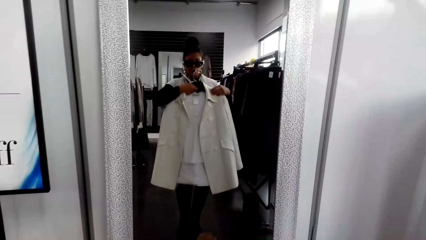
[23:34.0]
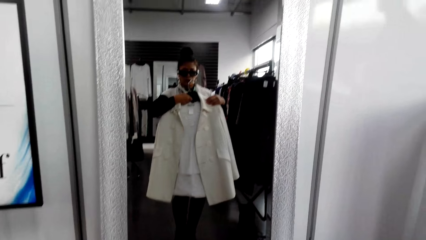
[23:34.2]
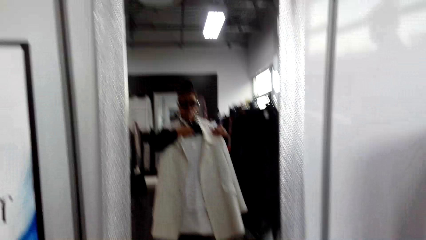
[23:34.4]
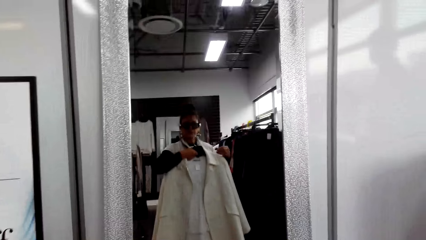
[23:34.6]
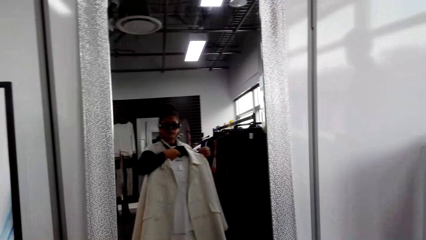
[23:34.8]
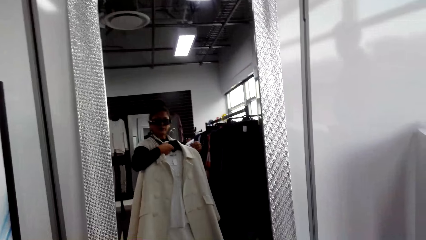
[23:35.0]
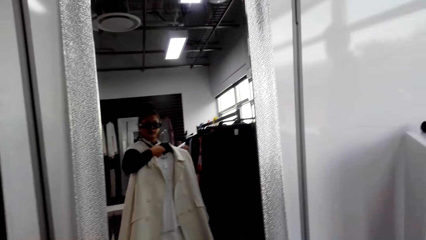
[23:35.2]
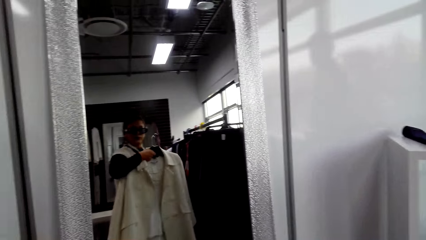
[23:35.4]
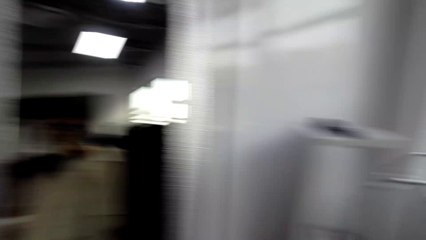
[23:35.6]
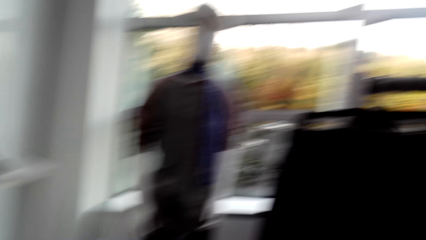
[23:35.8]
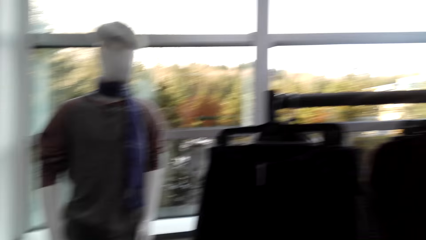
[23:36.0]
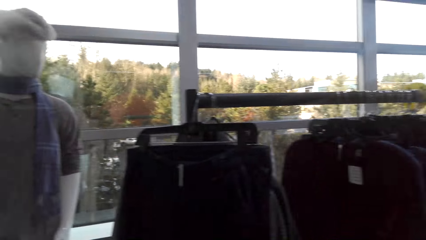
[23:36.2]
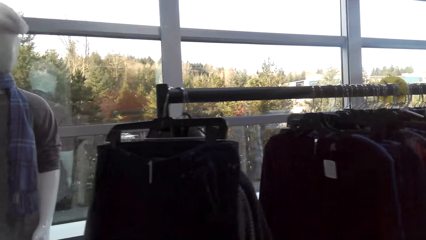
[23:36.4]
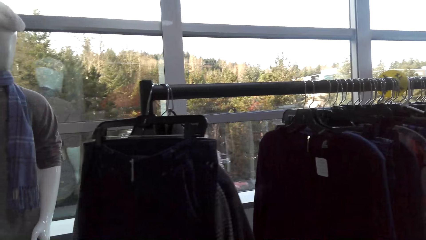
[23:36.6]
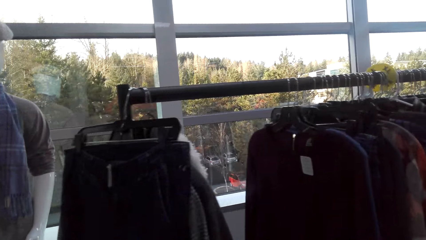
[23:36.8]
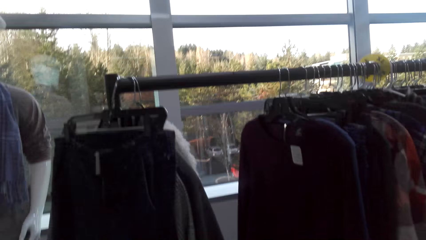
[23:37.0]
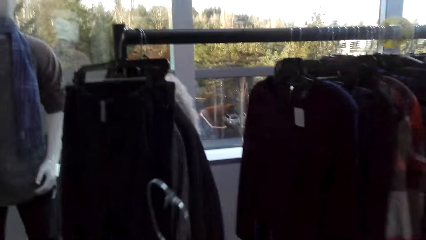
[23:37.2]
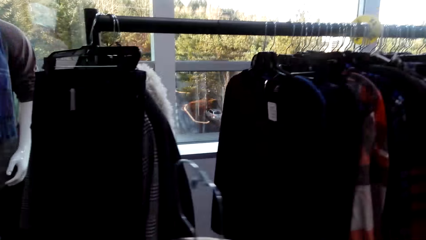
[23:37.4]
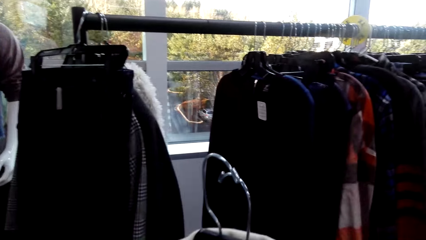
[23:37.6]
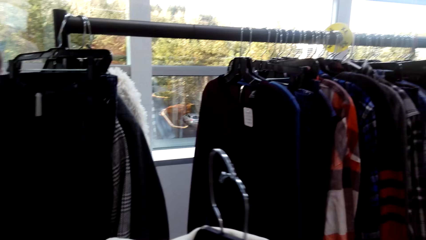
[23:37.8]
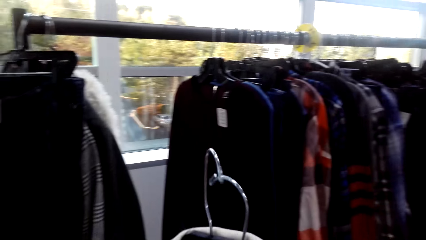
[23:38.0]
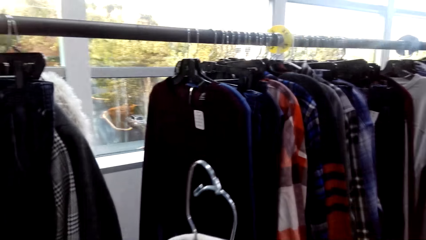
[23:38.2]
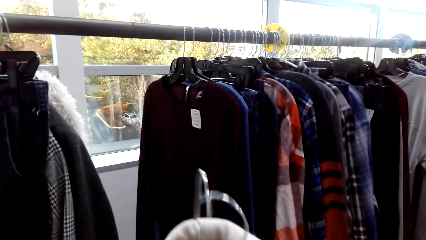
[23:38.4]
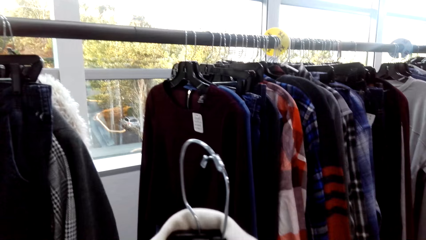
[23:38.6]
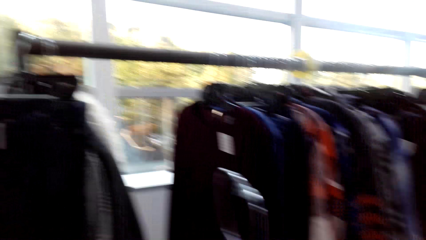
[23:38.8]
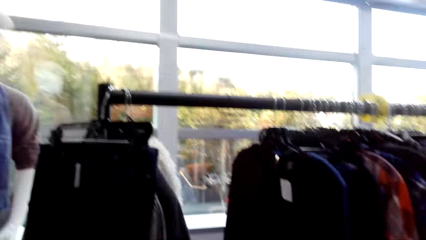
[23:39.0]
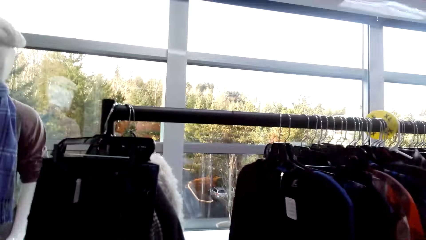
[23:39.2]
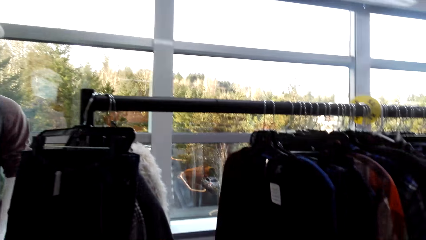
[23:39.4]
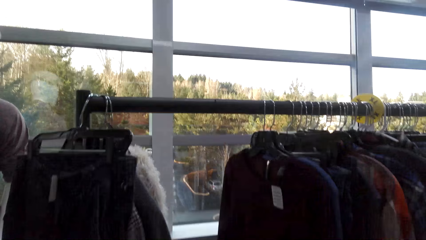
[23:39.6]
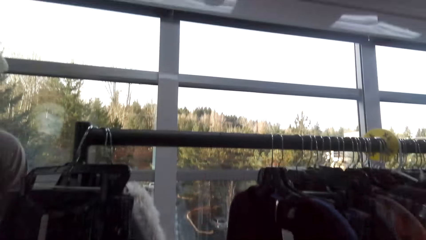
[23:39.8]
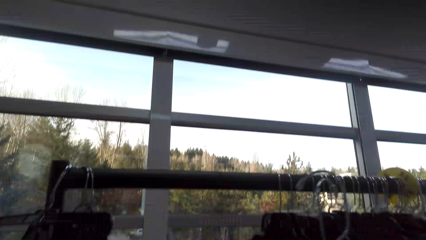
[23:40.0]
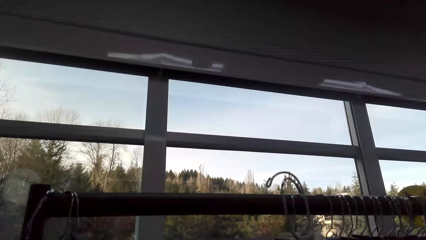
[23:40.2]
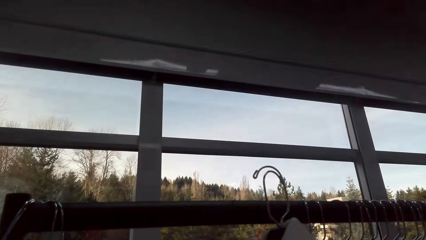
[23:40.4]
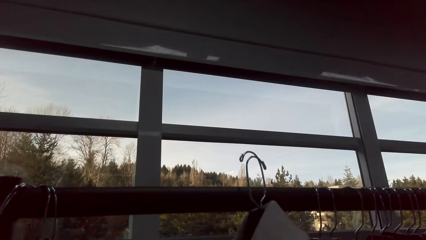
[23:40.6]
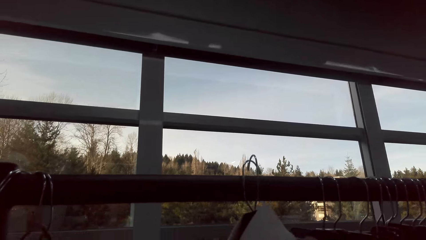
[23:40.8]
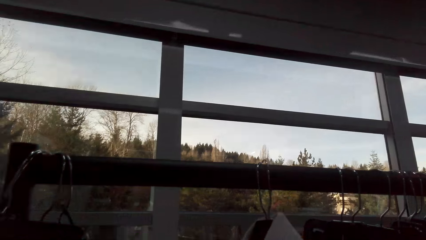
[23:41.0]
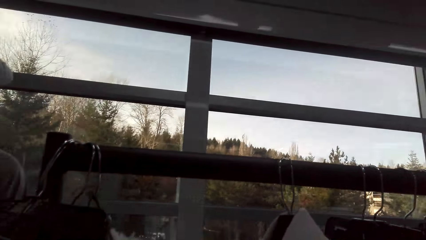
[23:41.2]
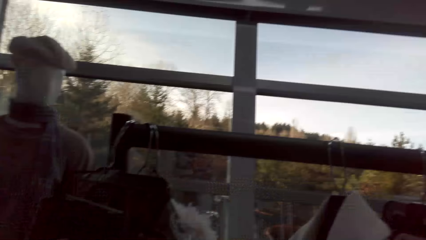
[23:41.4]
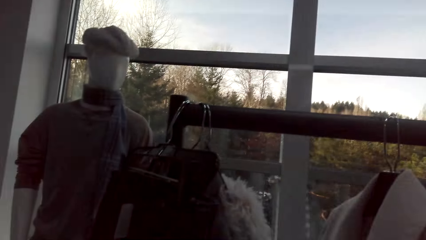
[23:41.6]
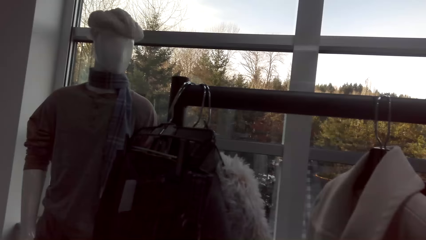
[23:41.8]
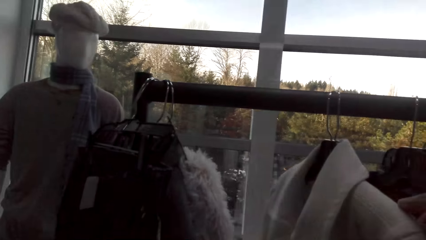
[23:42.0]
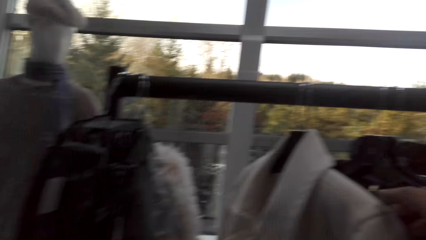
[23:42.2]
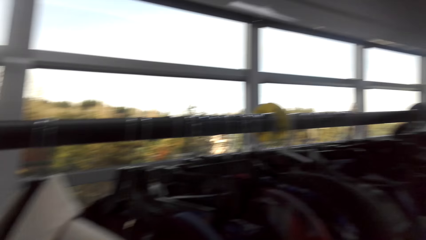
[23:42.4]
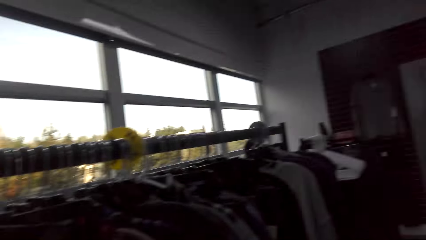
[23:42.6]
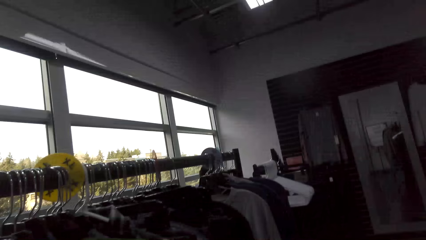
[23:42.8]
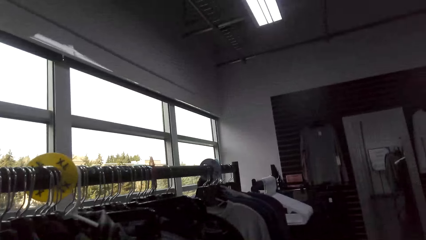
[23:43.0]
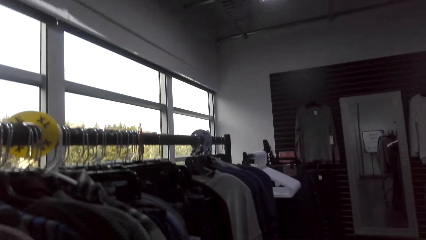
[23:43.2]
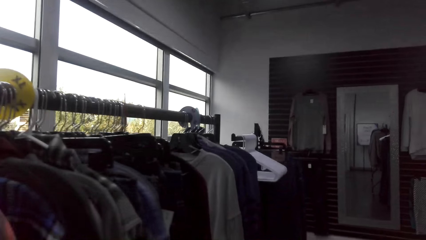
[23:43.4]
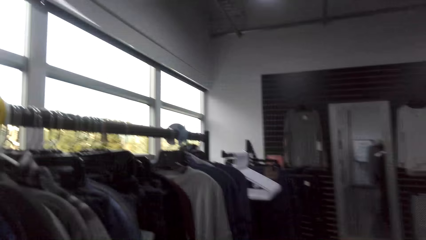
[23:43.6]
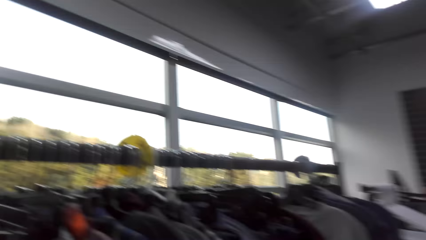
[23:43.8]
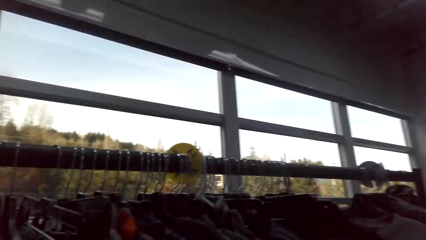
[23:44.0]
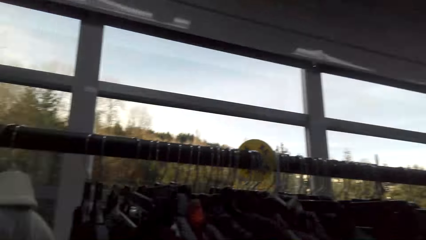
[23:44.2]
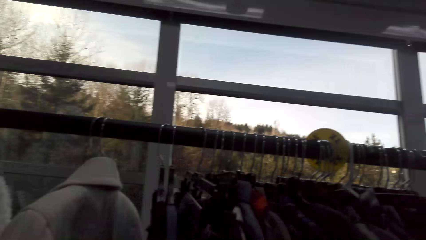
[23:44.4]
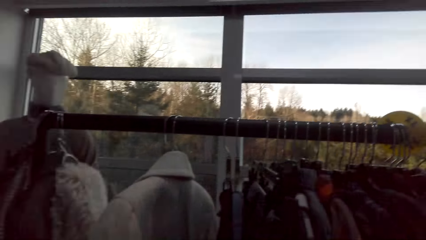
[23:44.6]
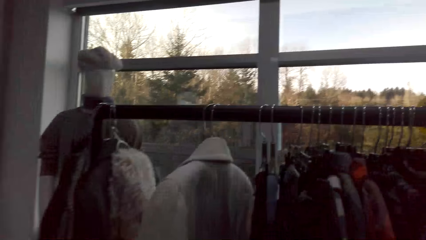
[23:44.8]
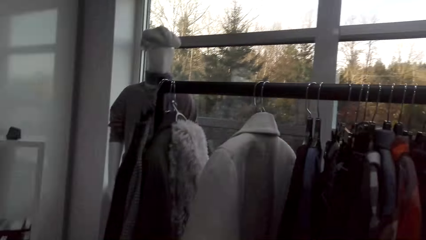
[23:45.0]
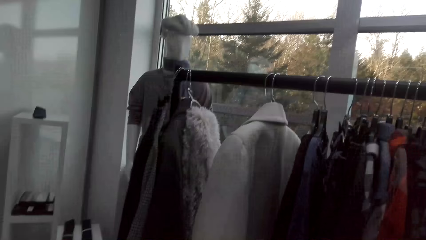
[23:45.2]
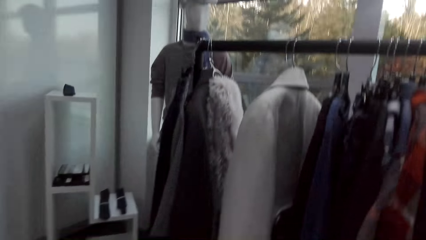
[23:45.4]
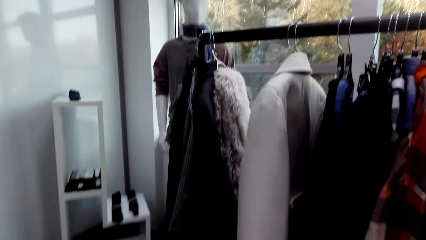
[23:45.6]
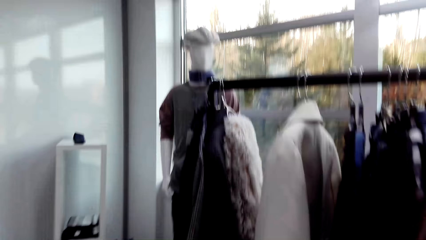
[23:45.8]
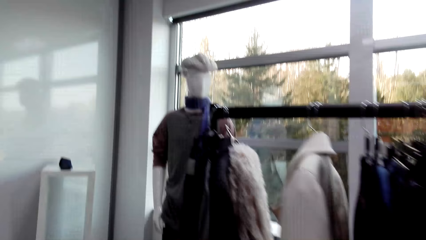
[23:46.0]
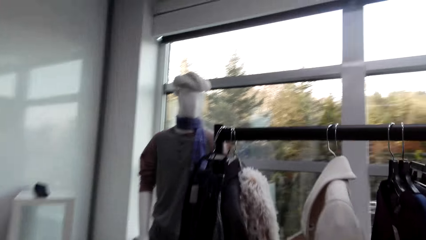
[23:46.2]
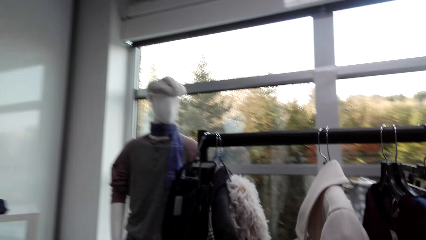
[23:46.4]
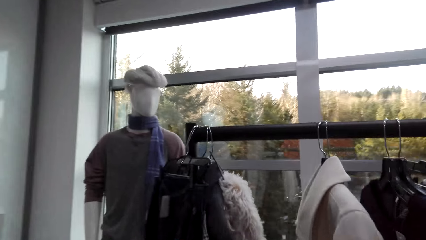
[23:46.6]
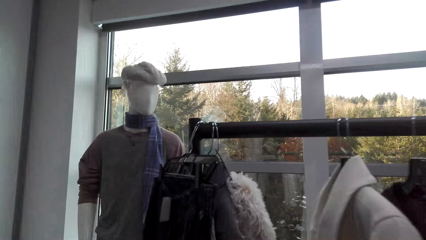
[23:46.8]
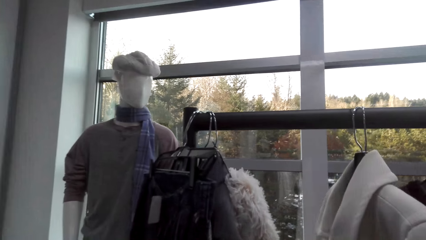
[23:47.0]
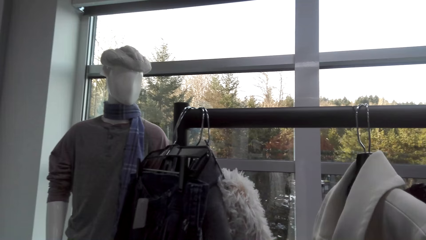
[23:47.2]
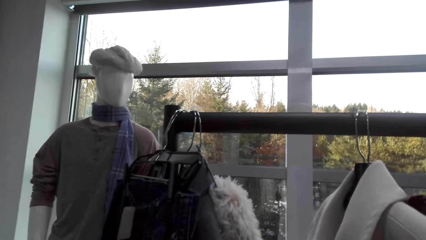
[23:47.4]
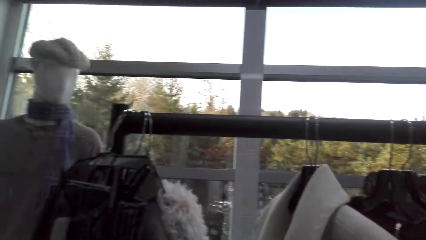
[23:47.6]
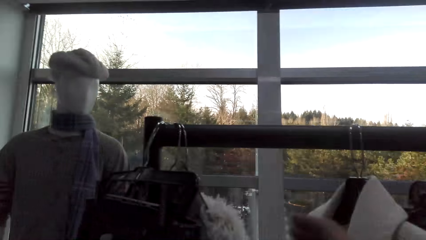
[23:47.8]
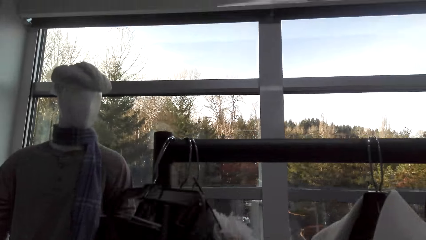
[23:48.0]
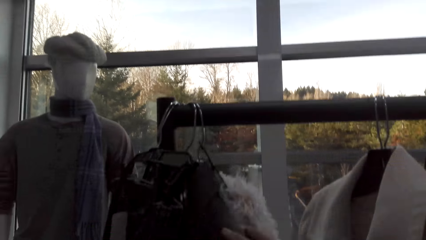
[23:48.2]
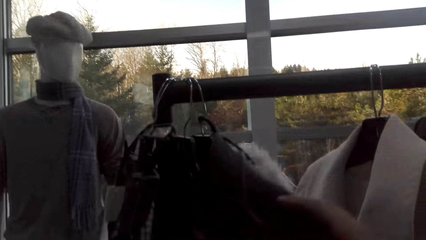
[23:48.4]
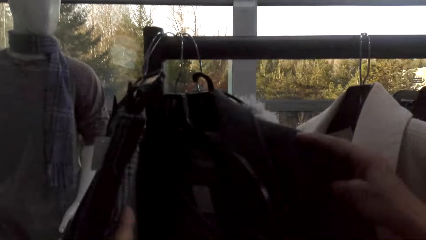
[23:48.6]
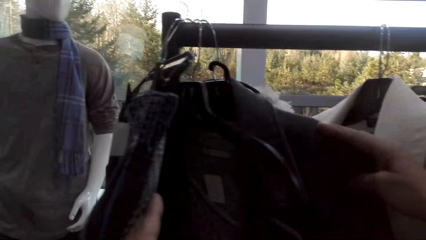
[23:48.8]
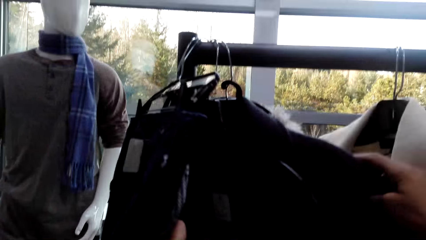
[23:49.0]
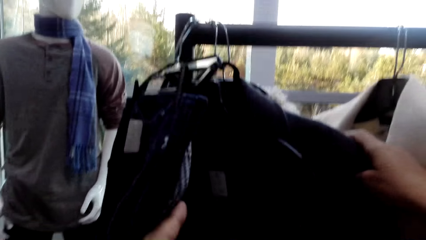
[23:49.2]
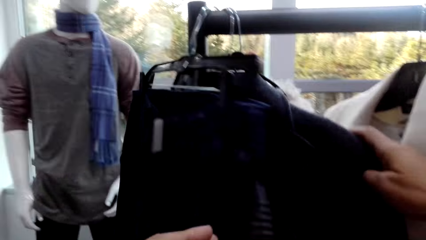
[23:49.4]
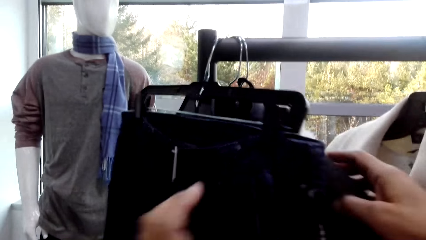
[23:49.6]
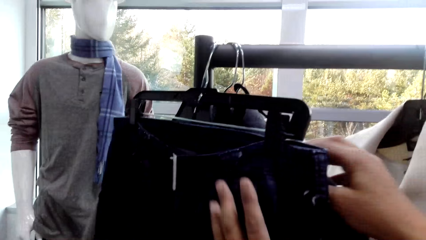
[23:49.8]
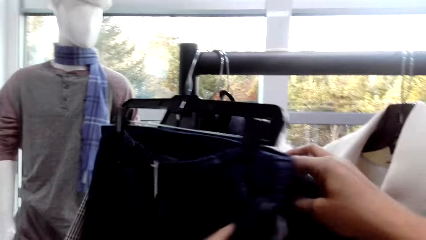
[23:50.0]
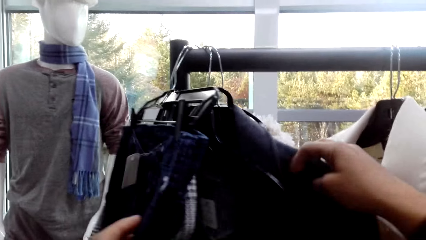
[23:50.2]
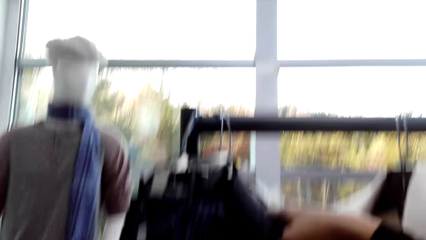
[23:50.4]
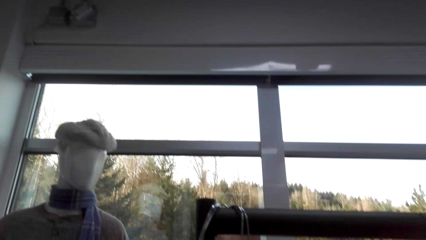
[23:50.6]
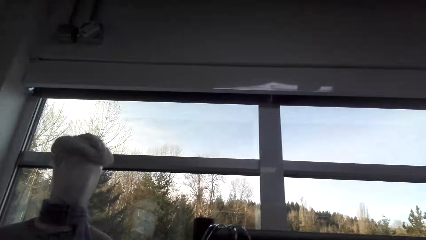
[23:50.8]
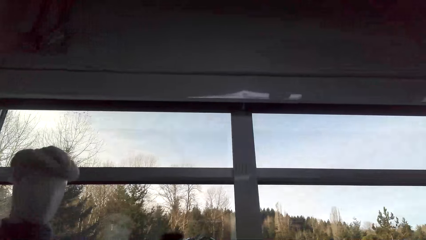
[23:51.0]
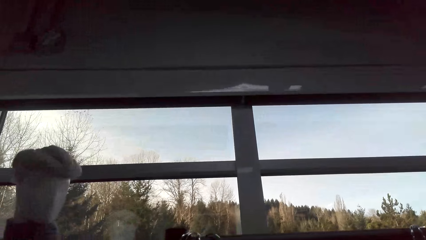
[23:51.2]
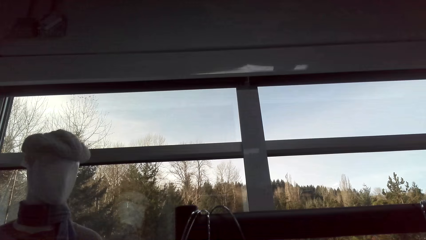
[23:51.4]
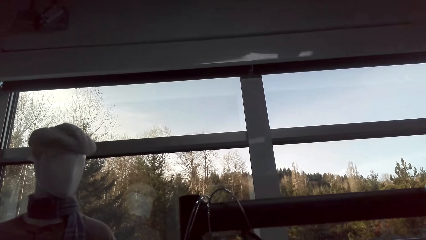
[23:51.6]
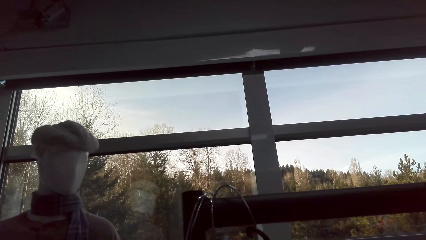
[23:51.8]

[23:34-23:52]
The camera wearer interacts with a man. They carry the cloth on the hanger. They hang the coat on the stand. They look around. They look at the clothes on the stand. They touch the clothes on the hanger.
